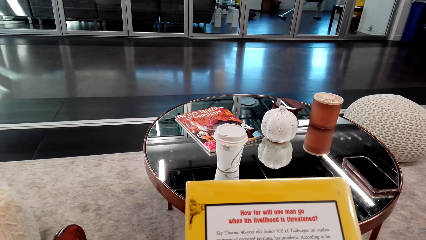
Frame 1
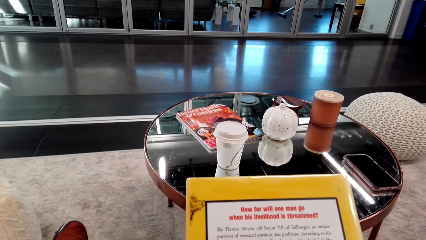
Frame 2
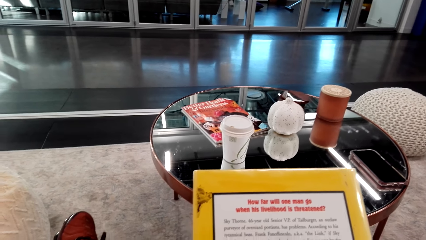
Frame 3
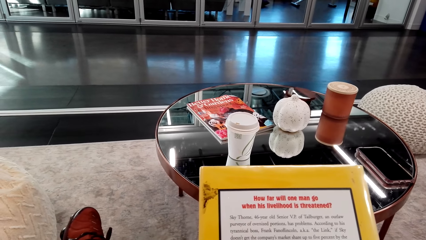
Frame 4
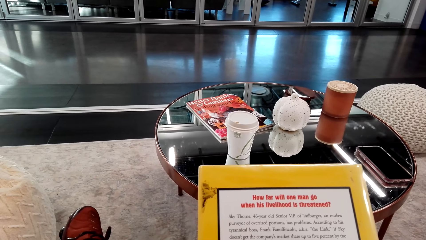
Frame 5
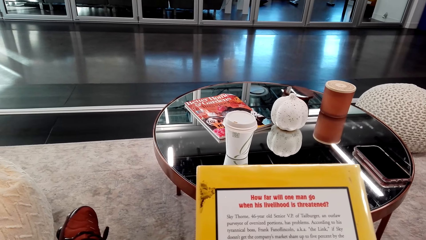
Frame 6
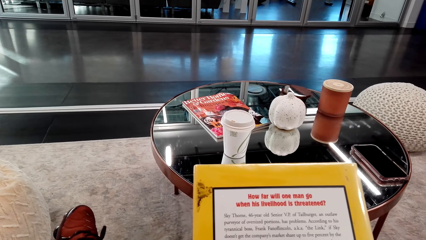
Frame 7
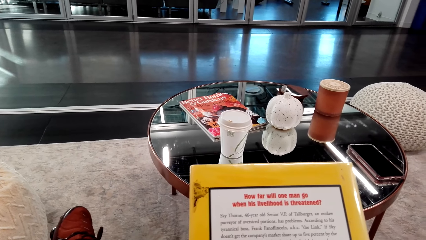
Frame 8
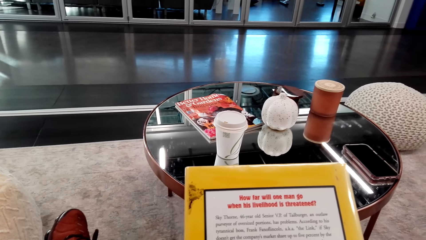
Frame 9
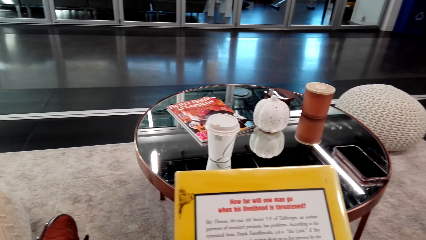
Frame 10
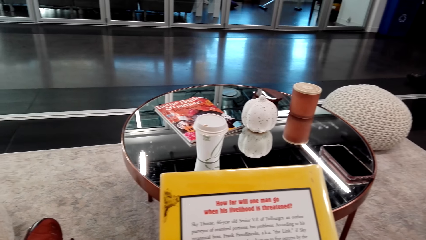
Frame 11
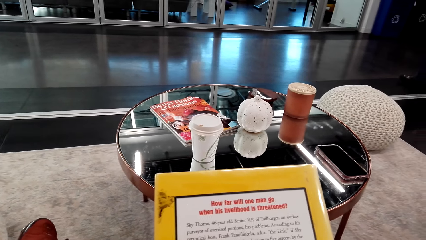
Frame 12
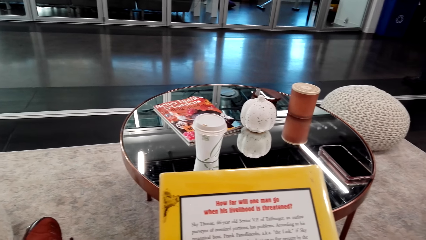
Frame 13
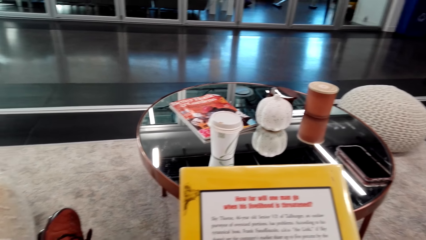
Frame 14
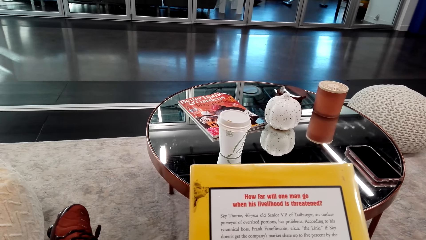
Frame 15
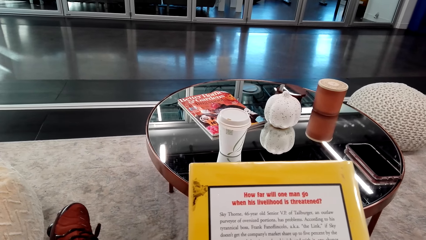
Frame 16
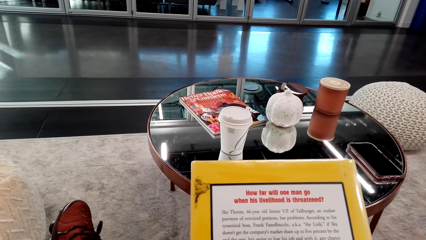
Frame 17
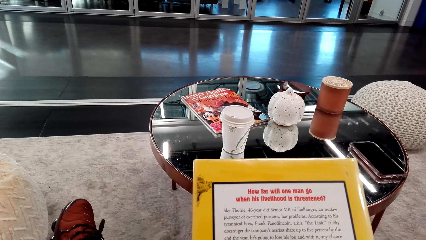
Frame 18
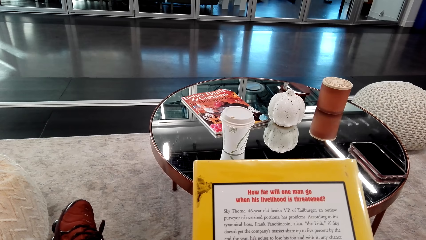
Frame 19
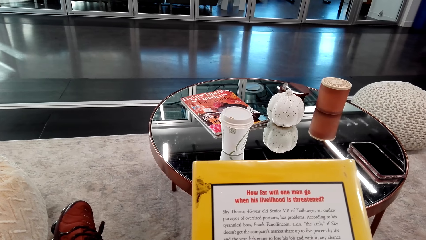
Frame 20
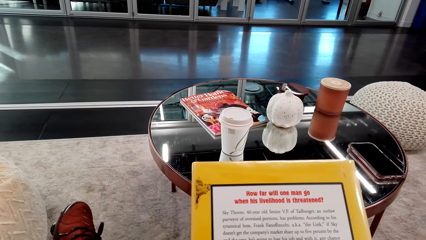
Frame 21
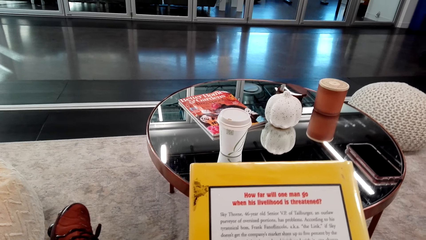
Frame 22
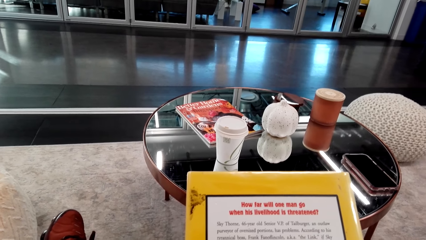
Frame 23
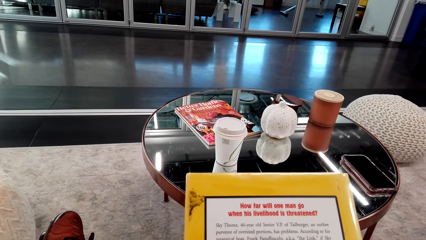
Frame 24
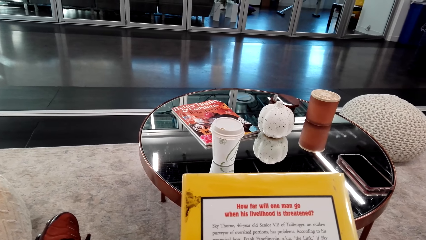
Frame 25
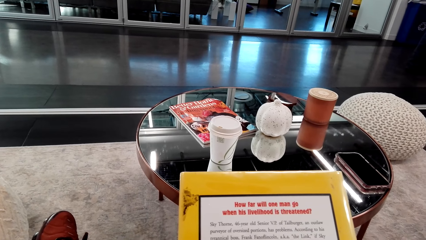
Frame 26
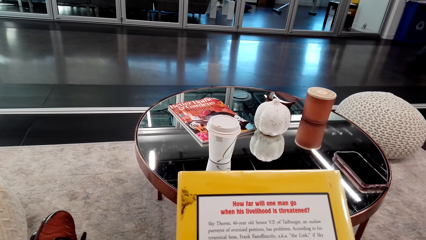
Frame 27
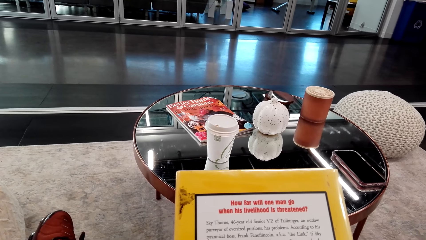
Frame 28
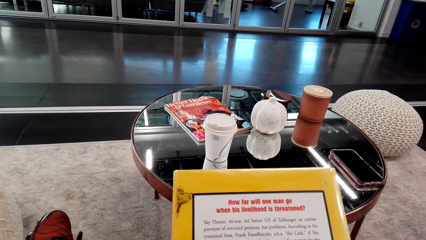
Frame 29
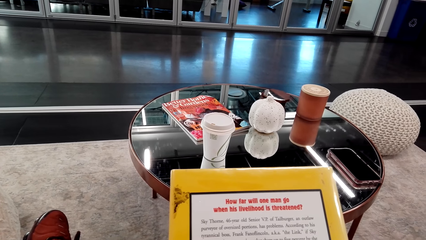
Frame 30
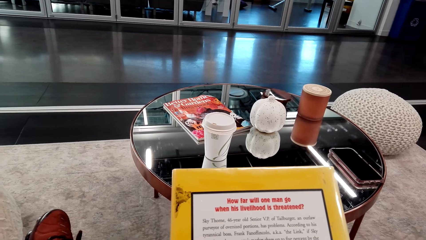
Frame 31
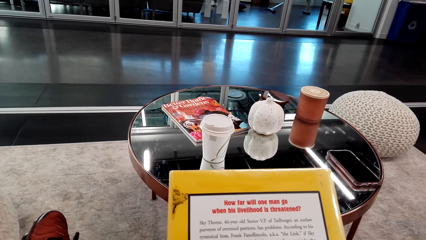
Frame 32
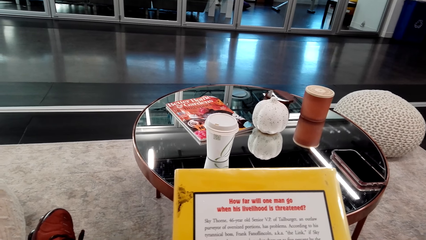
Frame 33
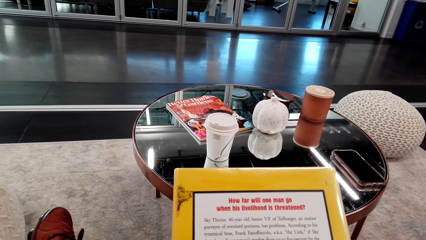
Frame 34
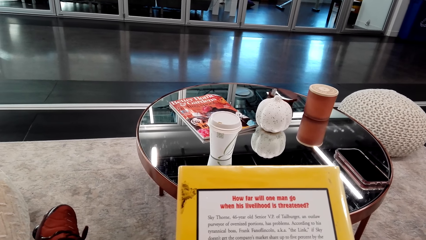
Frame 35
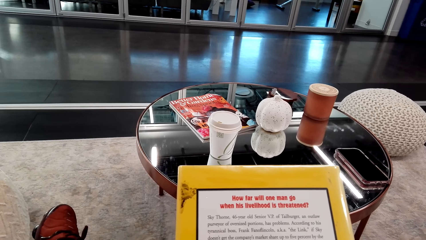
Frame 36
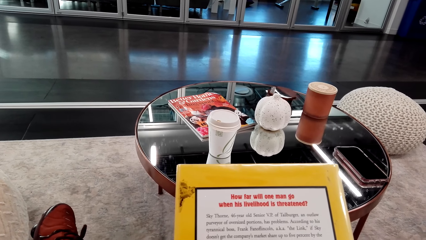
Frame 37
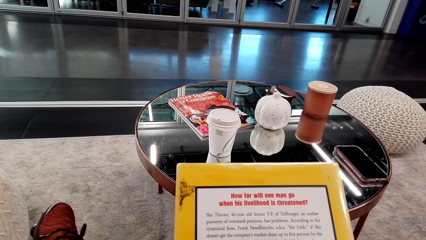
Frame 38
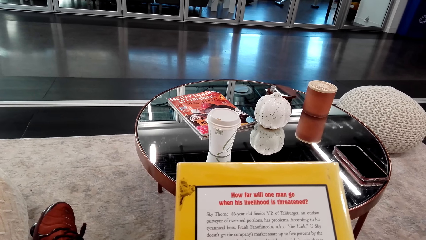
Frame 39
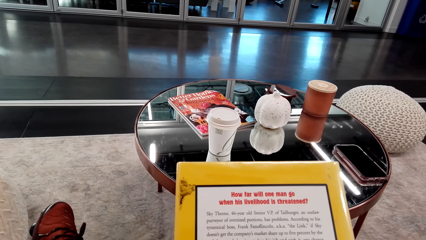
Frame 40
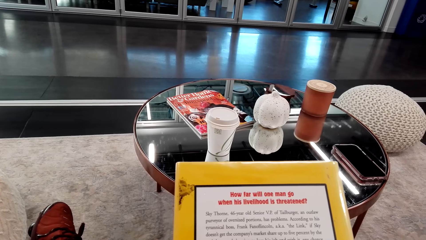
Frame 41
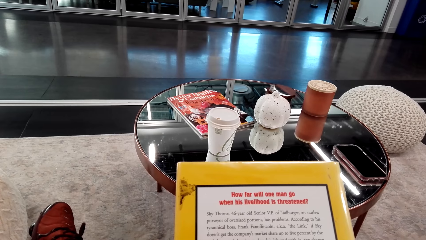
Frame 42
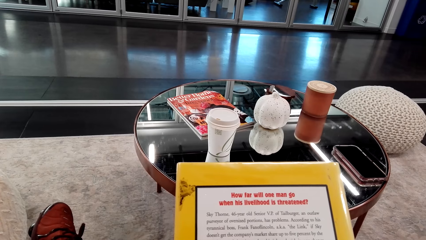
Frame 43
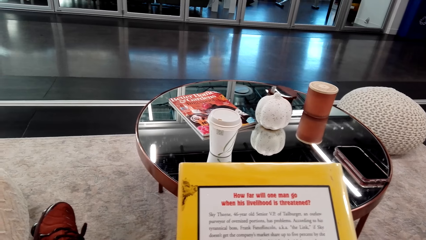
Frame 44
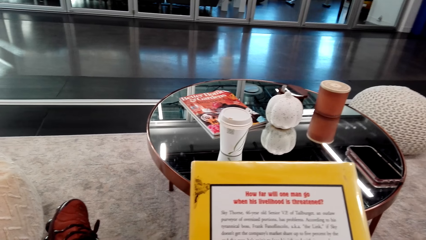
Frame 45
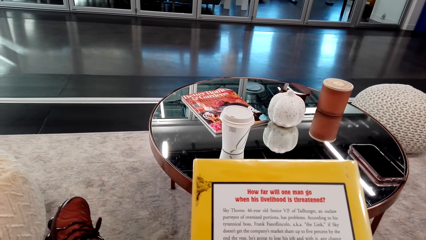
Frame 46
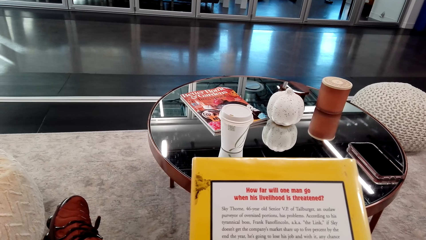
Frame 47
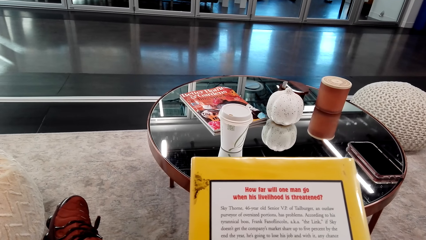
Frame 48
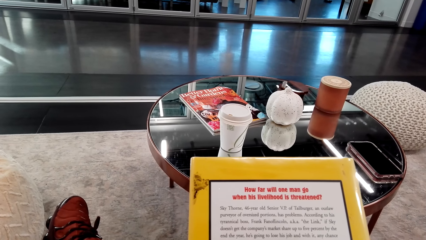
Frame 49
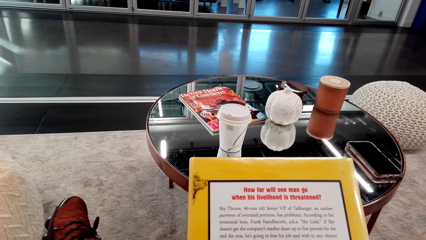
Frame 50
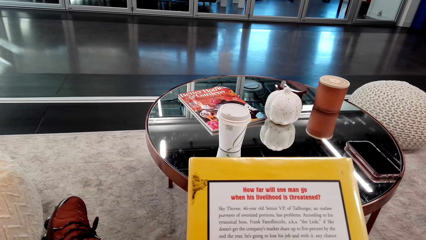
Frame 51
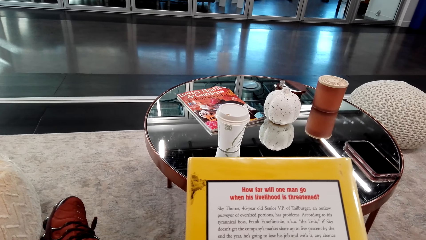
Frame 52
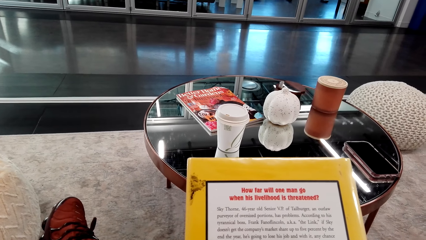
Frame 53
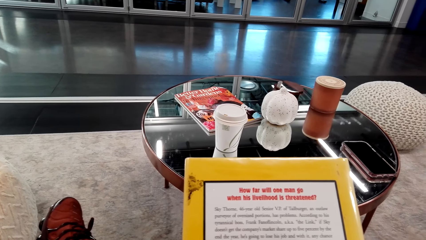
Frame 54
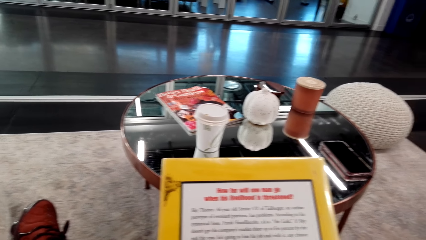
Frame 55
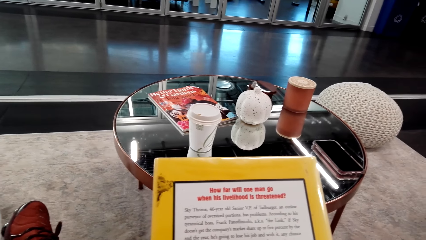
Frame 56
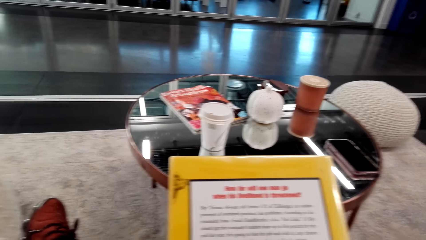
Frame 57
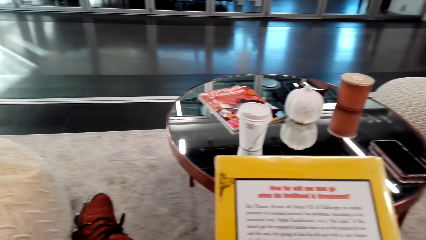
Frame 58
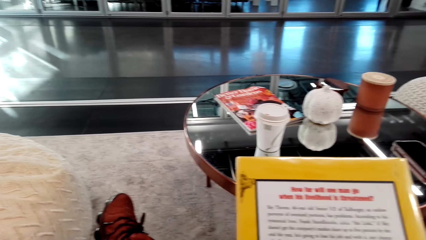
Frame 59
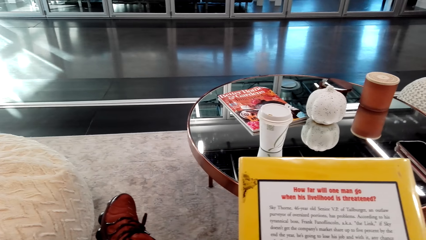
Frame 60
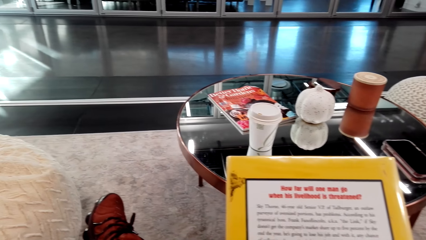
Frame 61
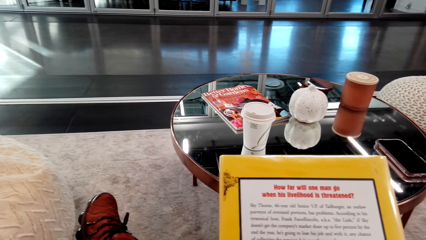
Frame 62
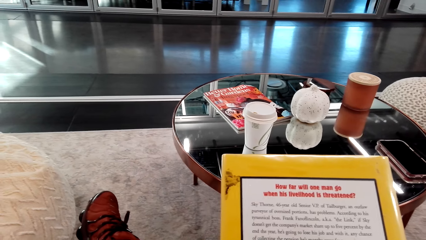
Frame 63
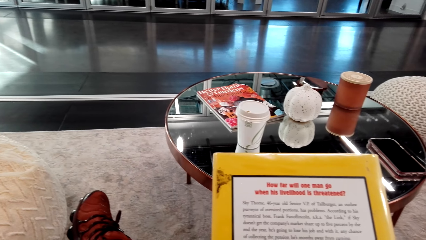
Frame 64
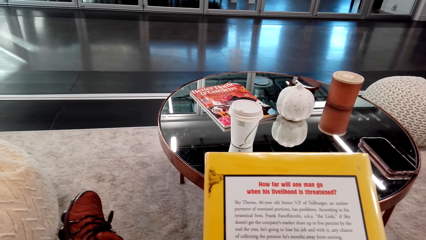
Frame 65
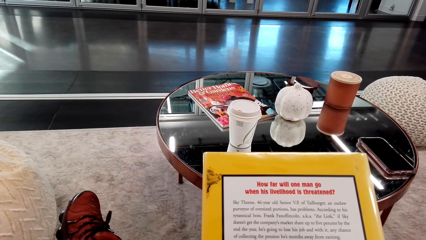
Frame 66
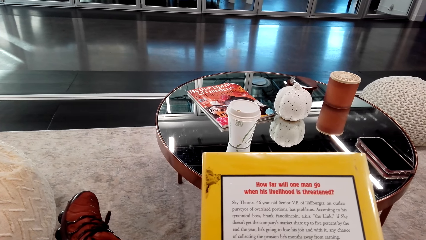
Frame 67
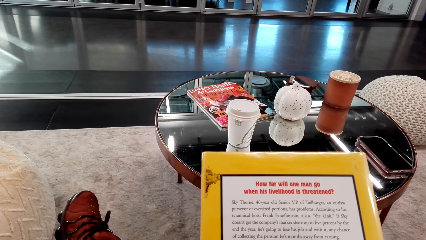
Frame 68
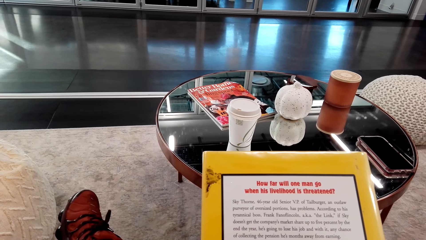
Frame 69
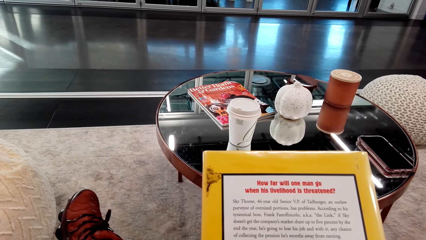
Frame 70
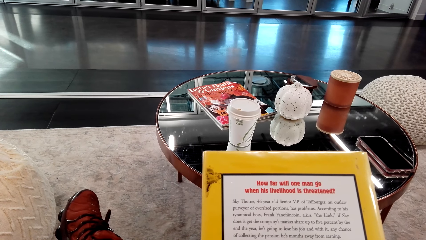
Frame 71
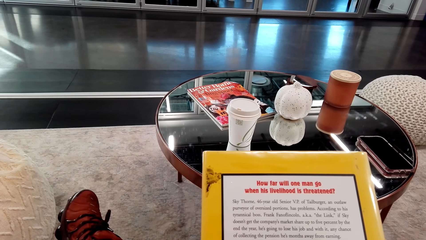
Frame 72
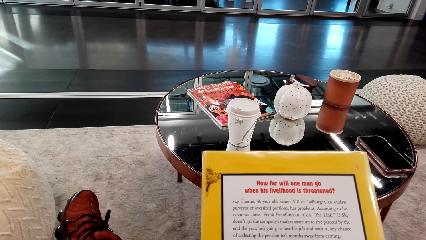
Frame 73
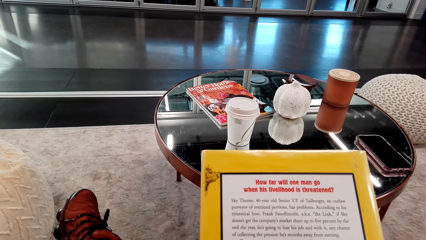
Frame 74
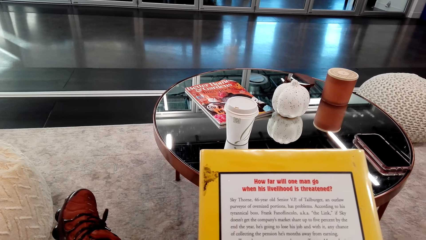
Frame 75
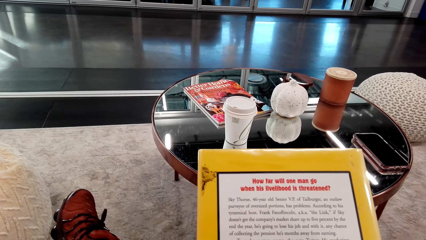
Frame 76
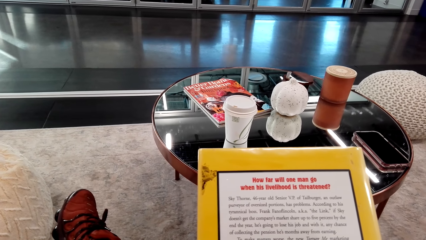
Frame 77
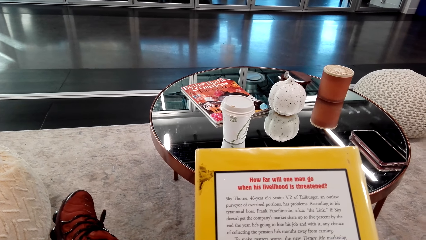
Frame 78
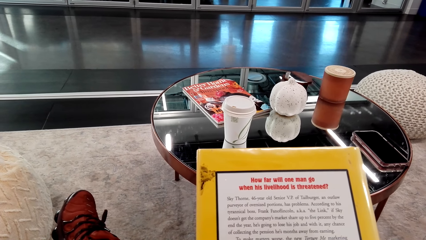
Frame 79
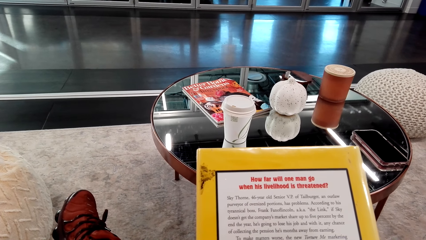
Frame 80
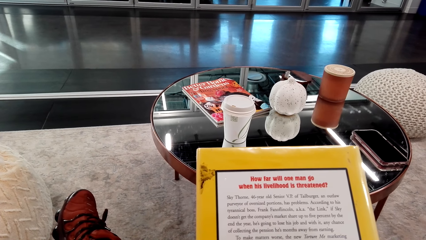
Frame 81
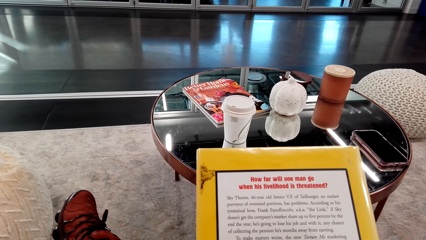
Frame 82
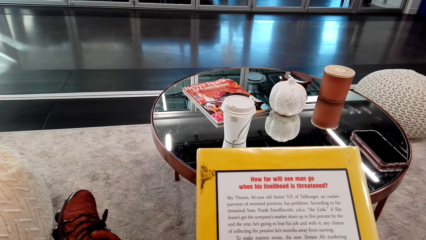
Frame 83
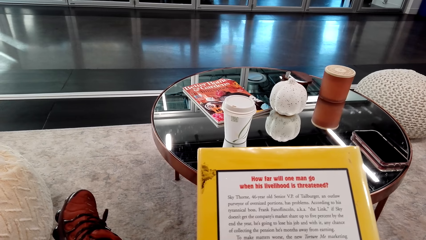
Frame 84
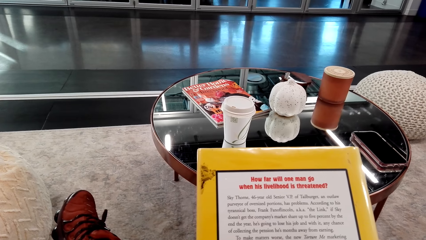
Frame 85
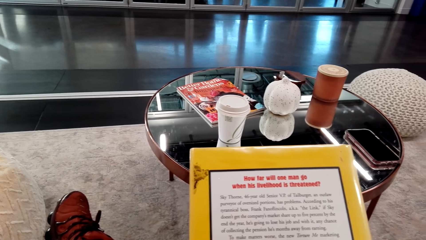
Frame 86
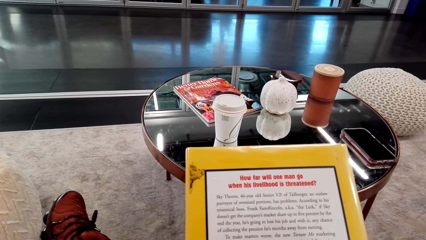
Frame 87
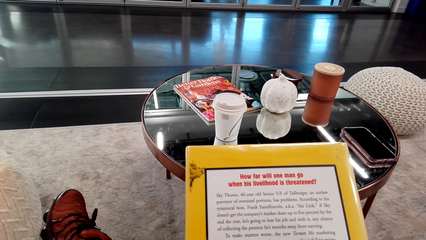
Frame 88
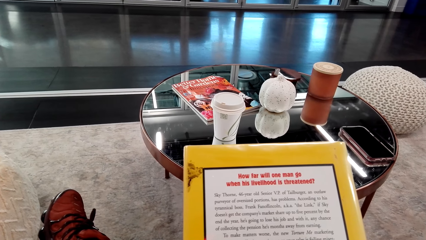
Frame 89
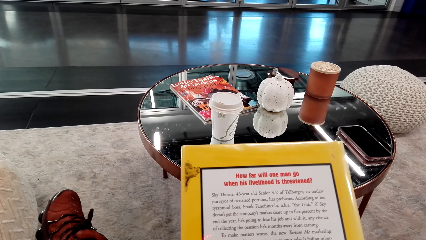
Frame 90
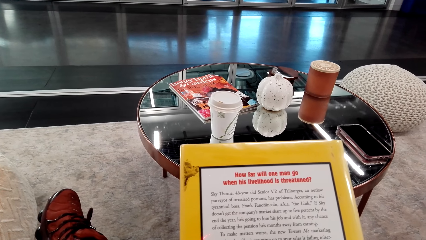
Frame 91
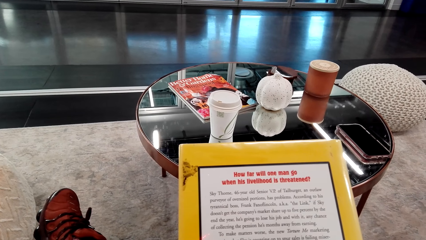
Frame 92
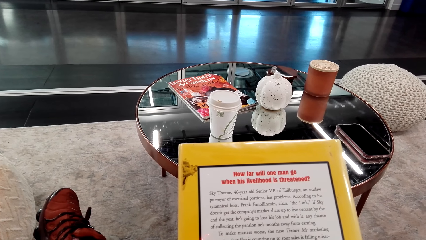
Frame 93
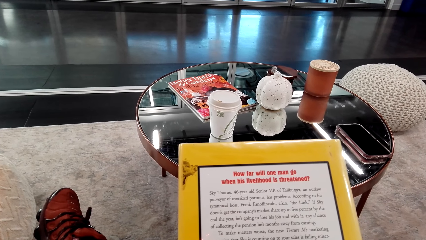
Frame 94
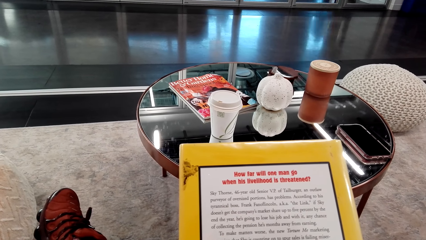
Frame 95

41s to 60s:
The camera wearer reads a book. They look around a room. They read the book.
